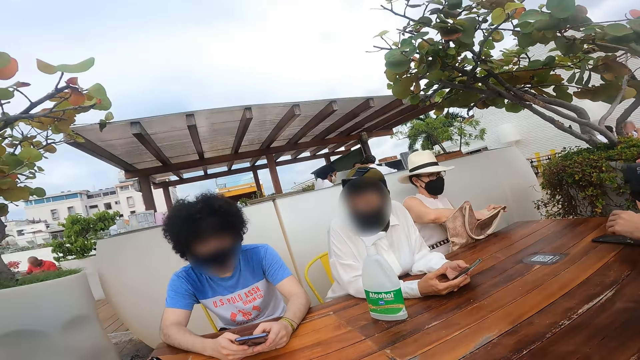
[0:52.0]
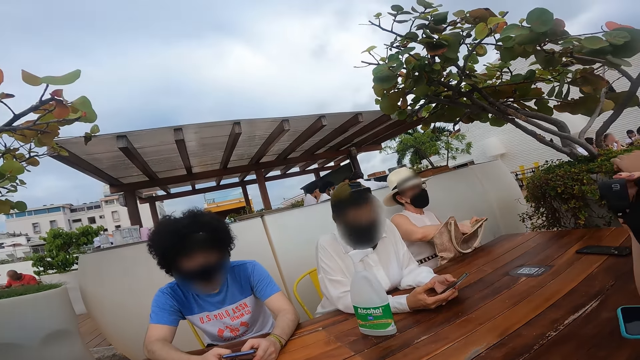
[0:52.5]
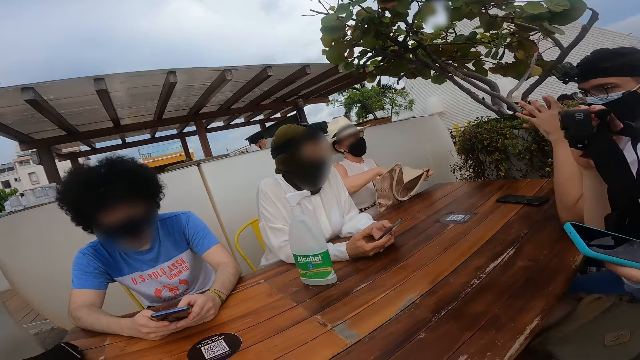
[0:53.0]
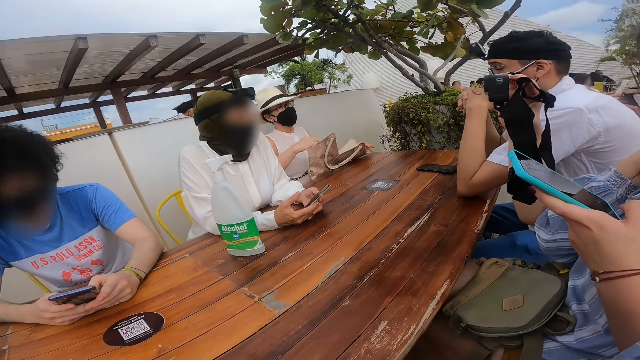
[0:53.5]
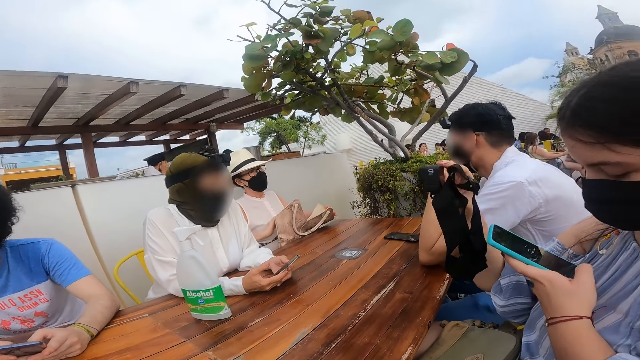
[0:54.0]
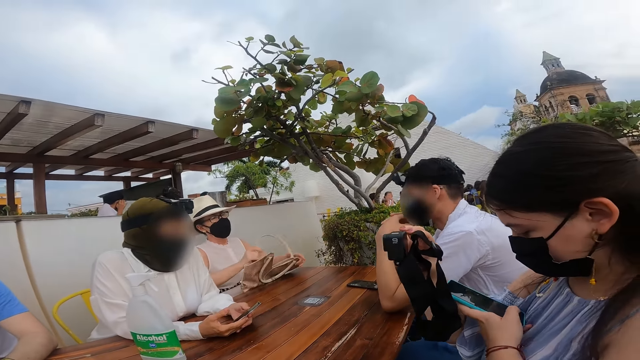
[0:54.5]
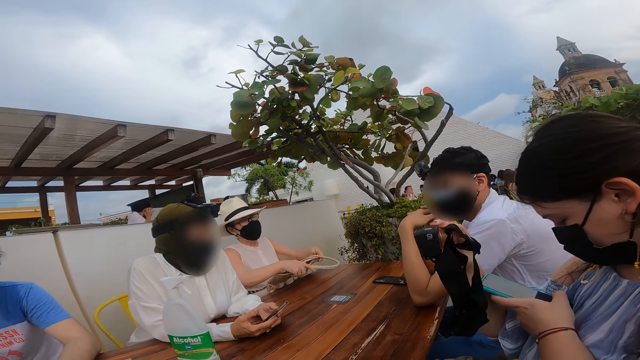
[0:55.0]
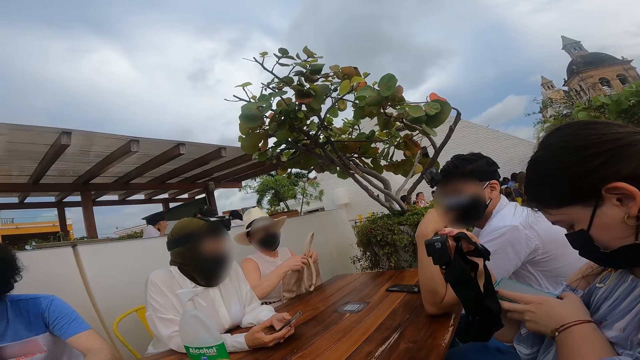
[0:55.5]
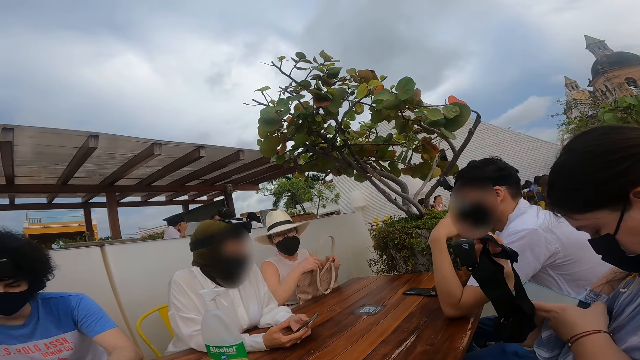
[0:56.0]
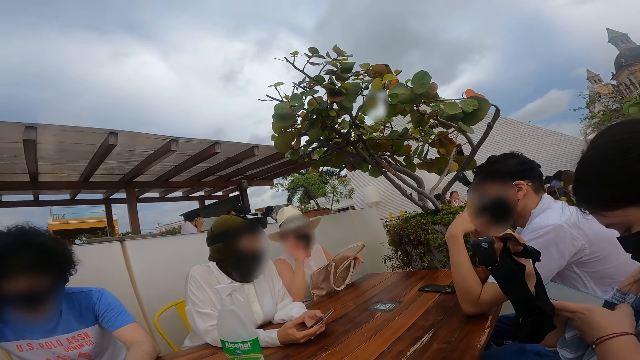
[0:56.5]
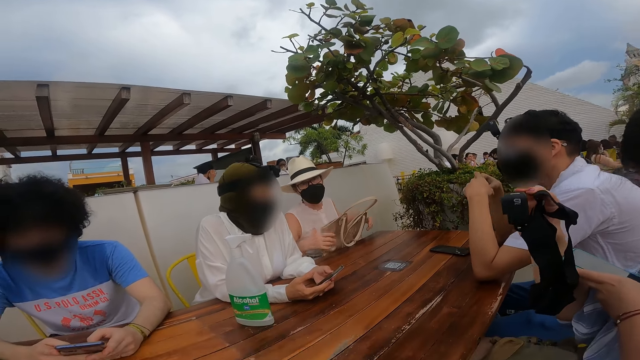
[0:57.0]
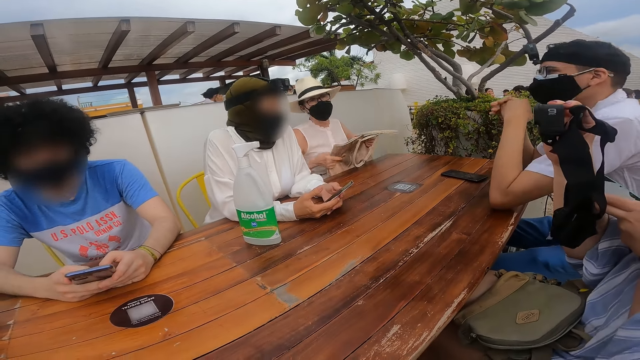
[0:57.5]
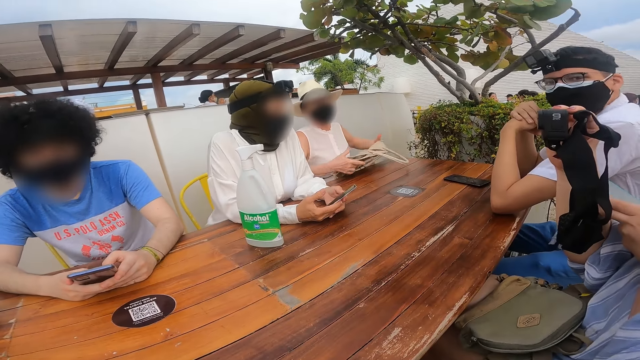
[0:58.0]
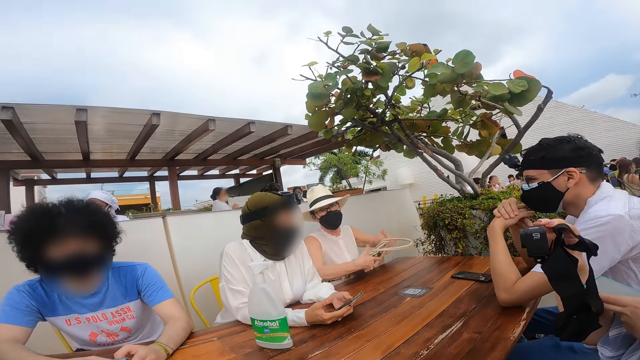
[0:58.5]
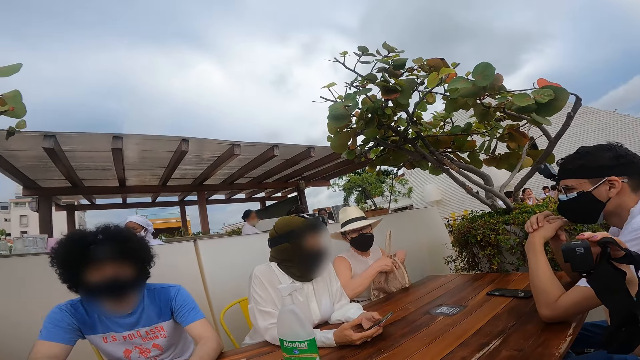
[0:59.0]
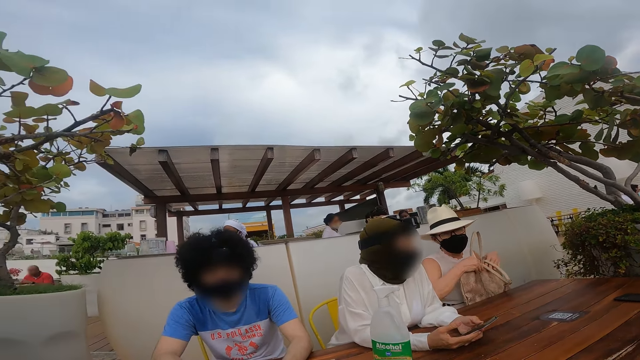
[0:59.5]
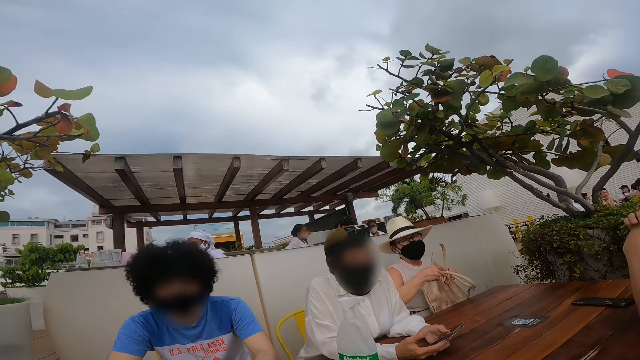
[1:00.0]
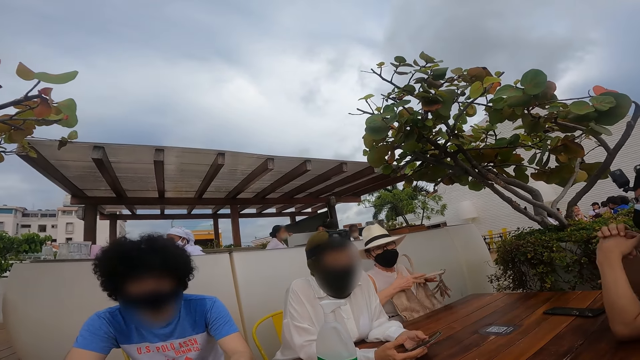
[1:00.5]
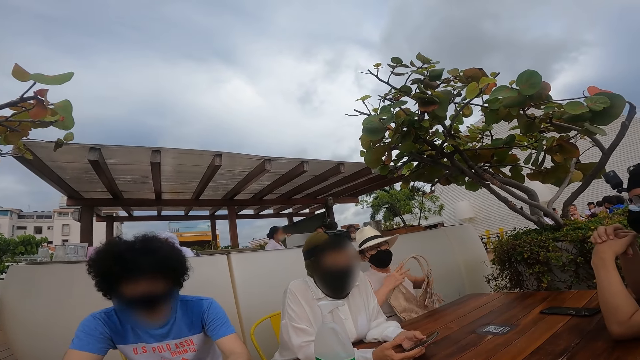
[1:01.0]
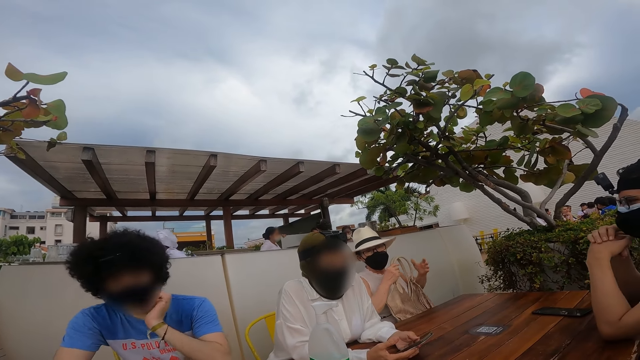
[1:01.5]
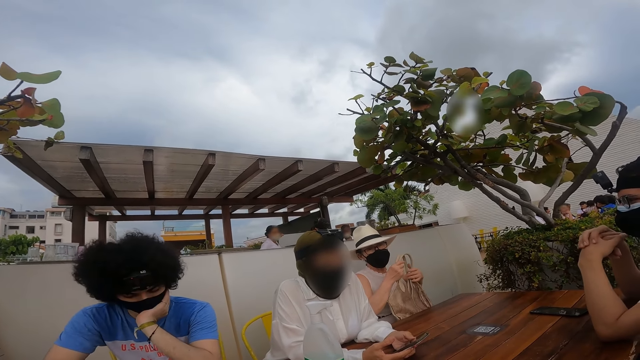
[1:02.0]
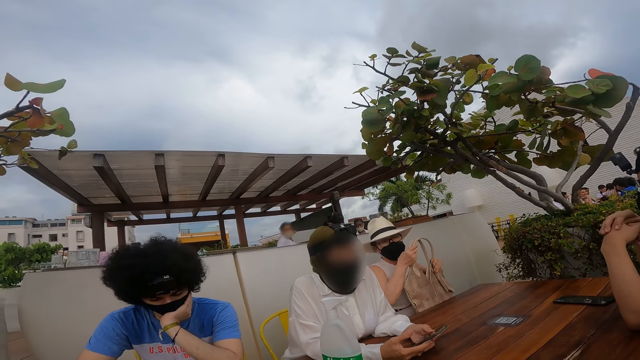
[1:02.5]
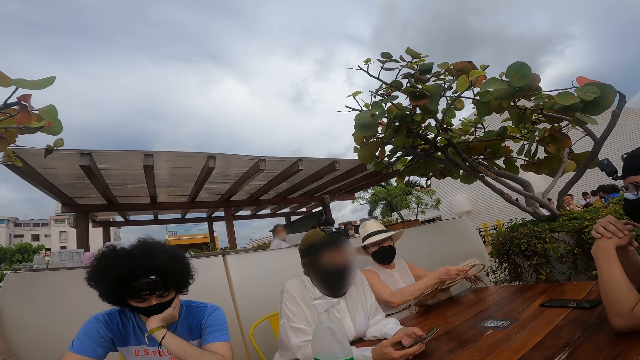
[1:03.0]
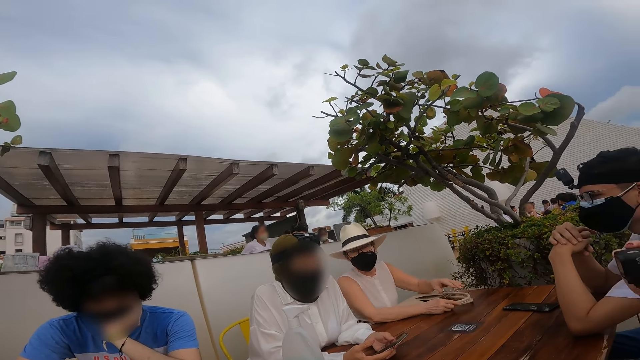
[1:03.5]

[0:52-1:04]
A person puts the phone on the table. Another person holds the hand bag. Another person operates the phone.

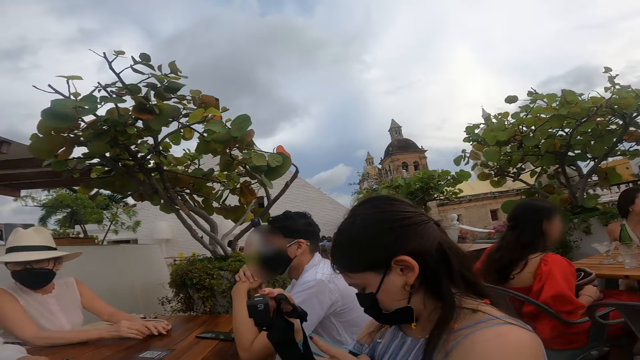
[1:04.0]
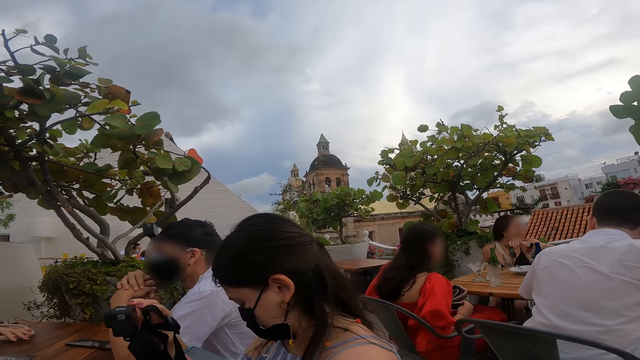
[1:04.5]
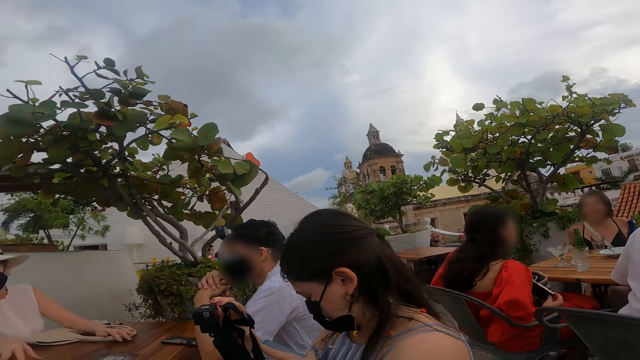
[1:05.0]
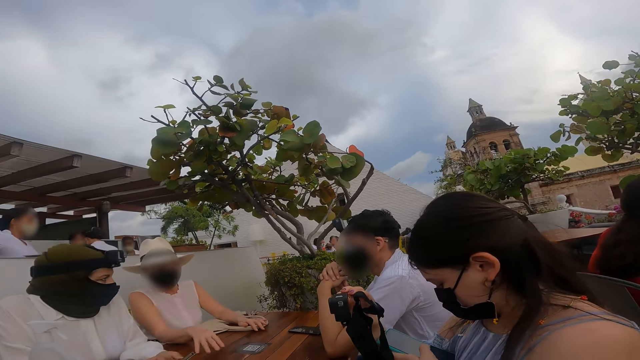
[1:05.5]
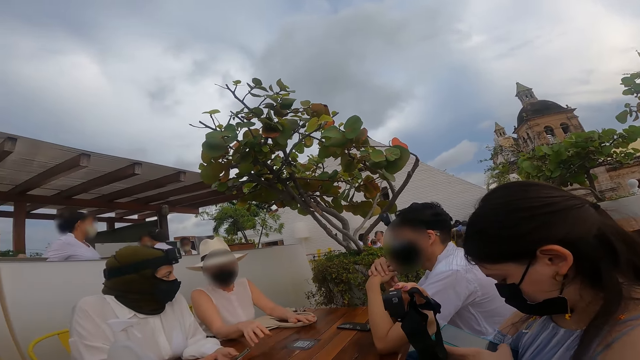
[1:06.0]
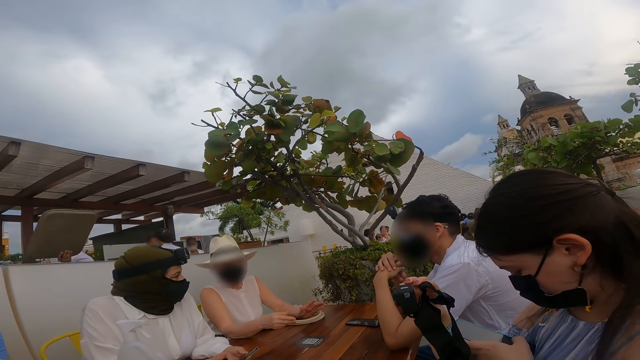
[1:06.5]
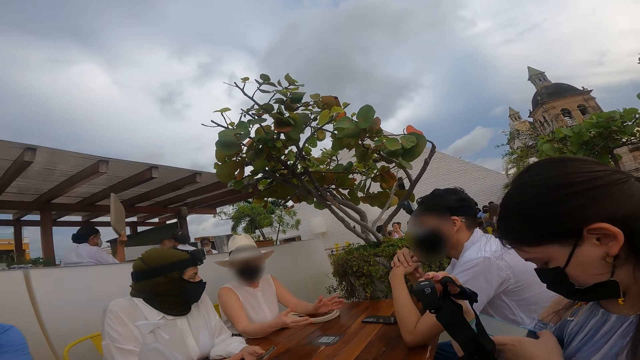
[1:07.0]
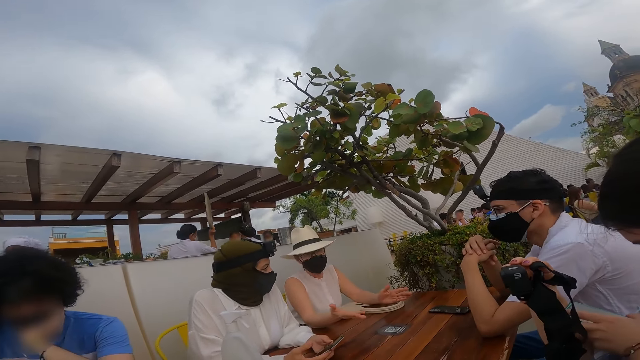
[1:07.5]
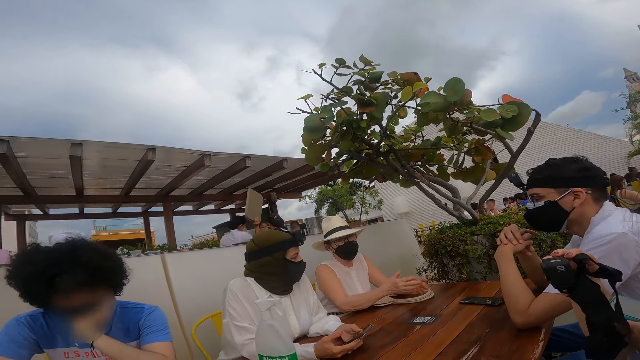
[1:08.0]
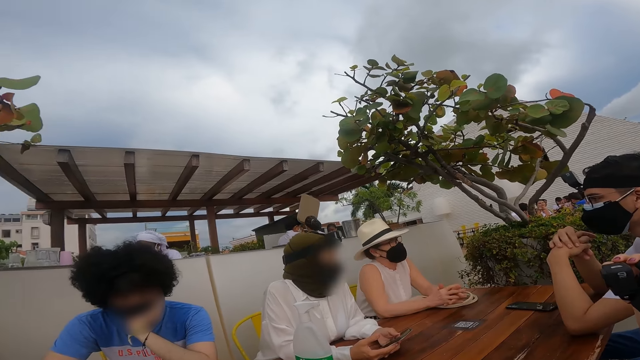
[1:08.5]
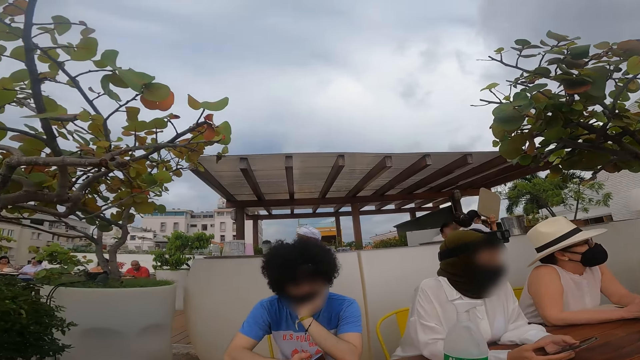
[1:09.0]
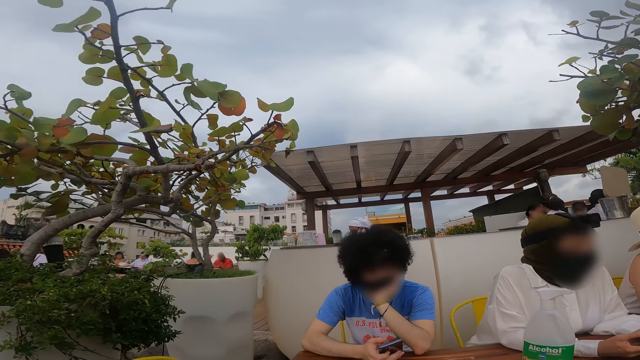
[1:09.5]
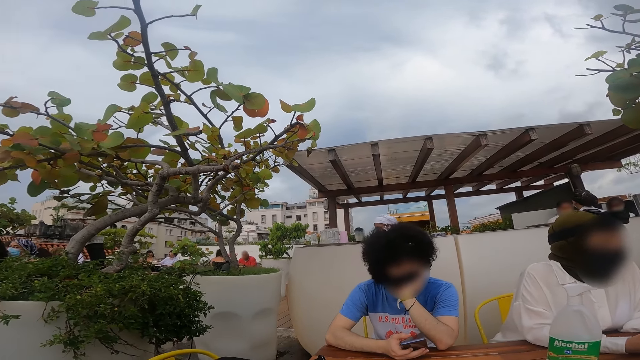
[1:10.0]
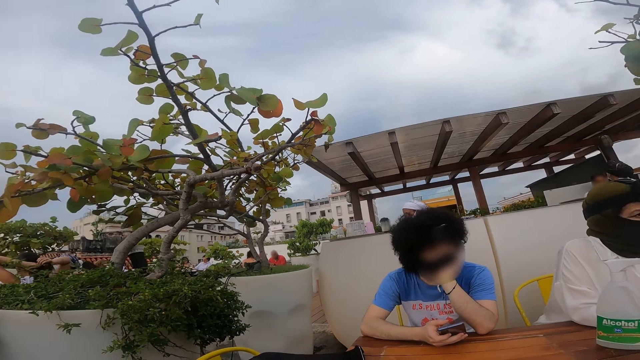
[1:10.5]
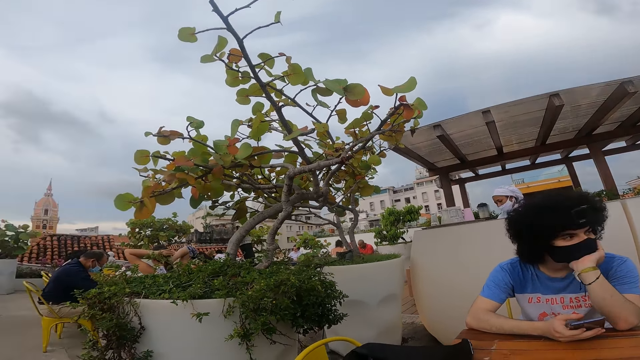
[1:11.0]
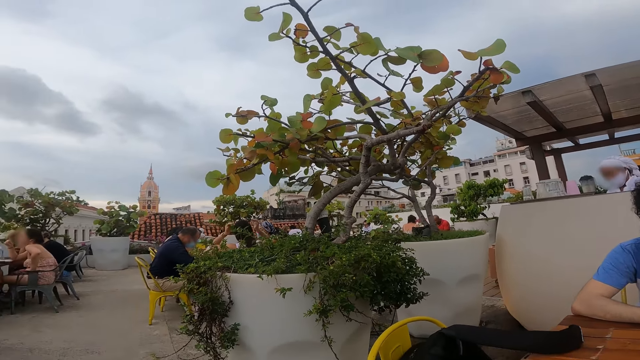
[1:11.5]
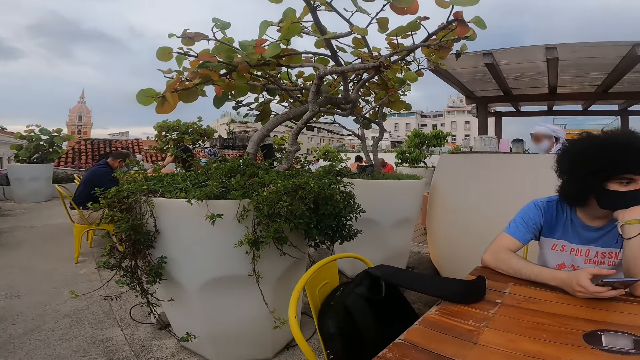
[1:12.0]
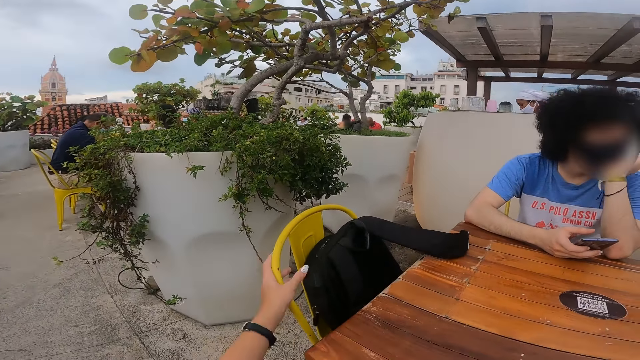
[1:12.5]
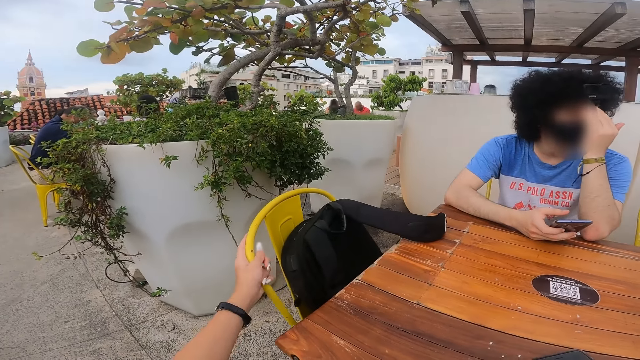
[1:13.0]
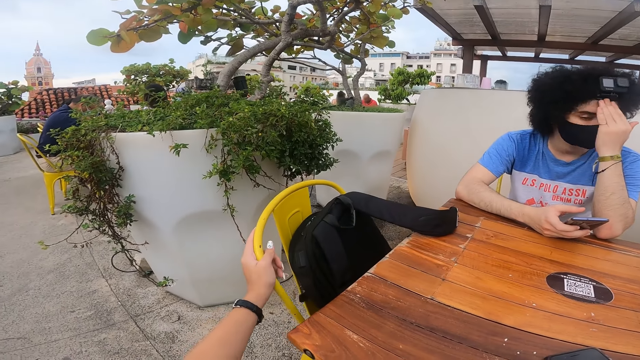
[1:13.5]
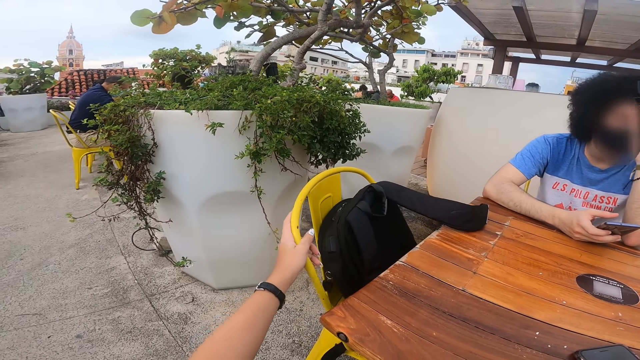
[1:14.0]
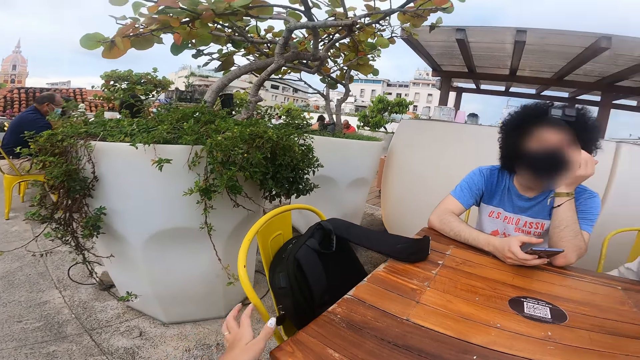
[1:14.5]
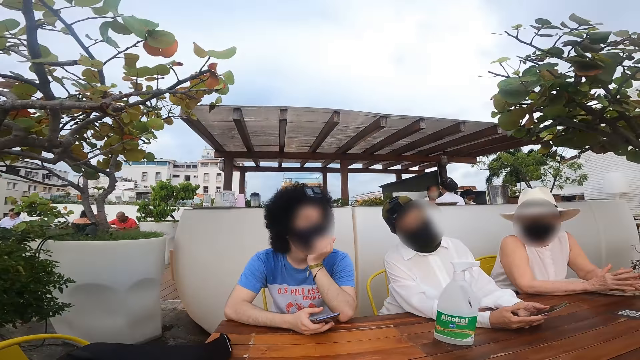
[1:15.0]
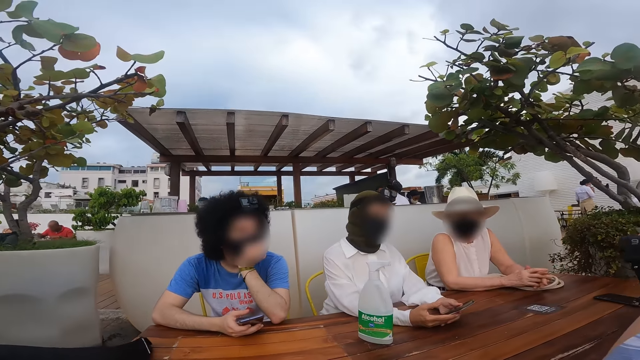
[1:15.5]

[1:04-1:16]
The camera wearer holds the chair.
